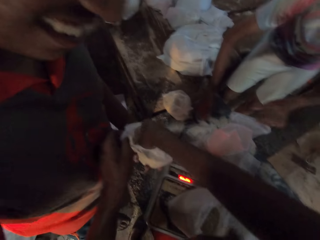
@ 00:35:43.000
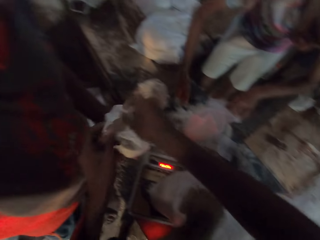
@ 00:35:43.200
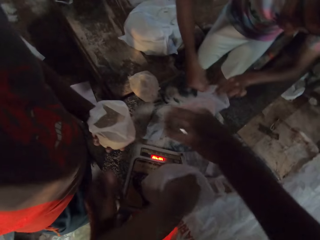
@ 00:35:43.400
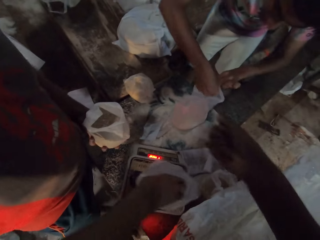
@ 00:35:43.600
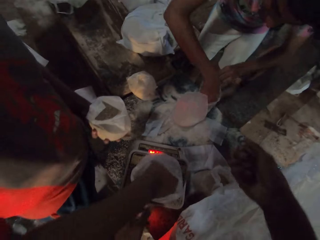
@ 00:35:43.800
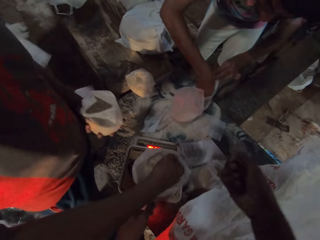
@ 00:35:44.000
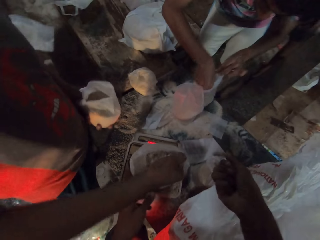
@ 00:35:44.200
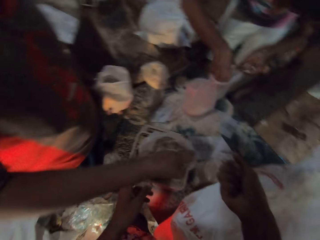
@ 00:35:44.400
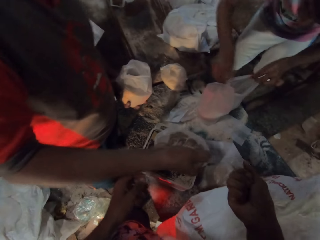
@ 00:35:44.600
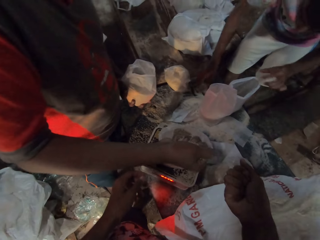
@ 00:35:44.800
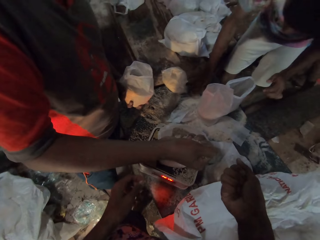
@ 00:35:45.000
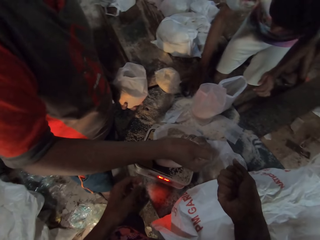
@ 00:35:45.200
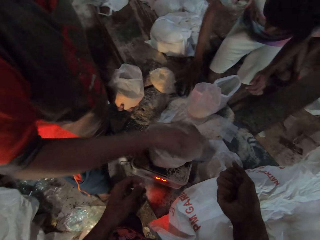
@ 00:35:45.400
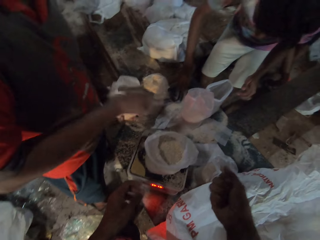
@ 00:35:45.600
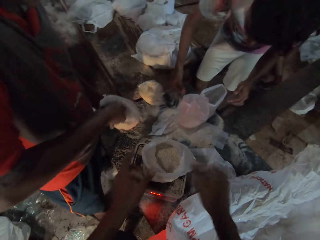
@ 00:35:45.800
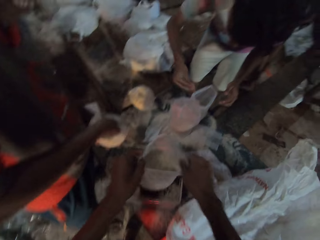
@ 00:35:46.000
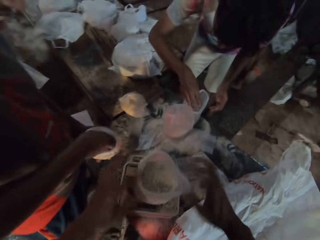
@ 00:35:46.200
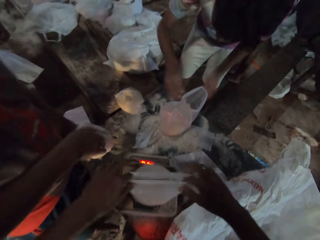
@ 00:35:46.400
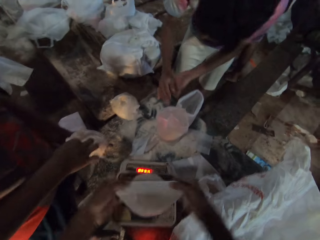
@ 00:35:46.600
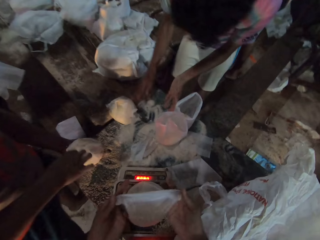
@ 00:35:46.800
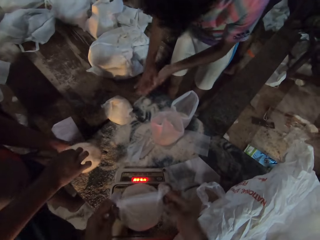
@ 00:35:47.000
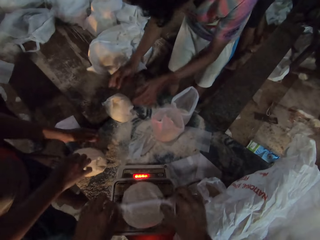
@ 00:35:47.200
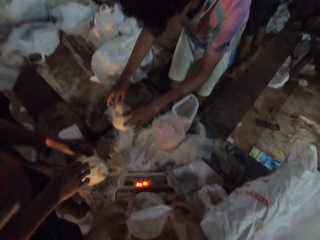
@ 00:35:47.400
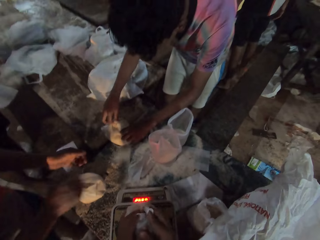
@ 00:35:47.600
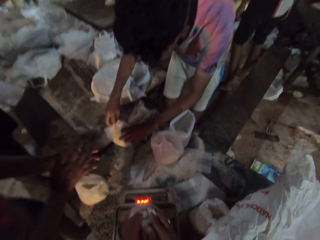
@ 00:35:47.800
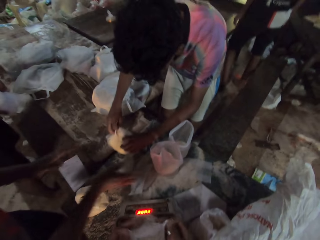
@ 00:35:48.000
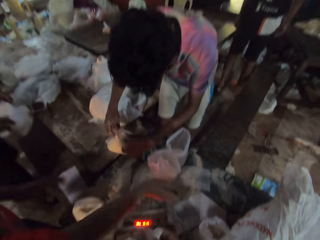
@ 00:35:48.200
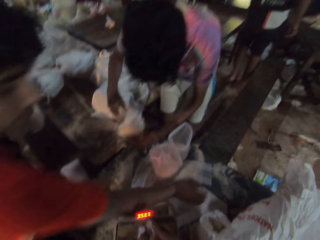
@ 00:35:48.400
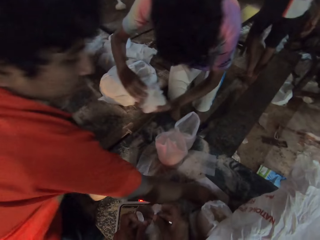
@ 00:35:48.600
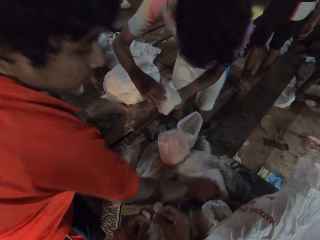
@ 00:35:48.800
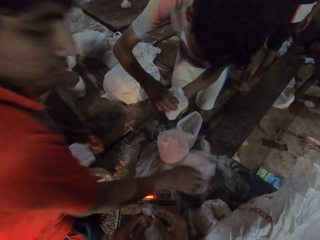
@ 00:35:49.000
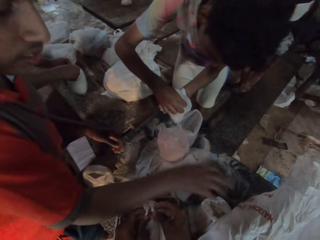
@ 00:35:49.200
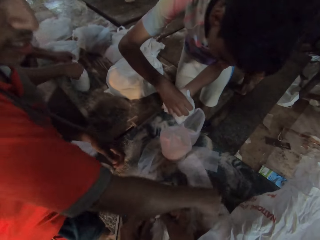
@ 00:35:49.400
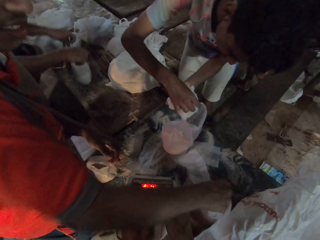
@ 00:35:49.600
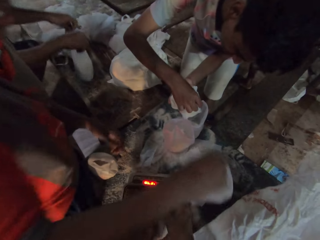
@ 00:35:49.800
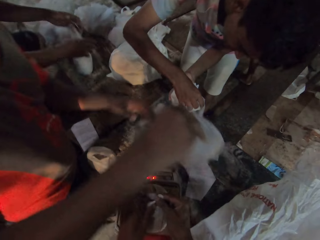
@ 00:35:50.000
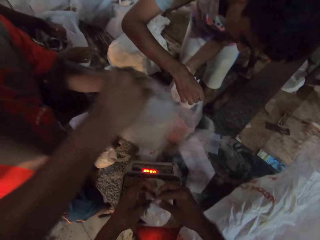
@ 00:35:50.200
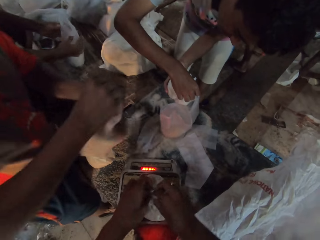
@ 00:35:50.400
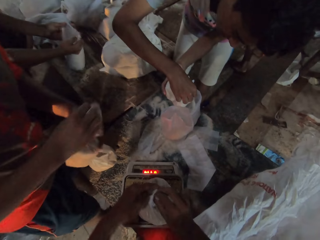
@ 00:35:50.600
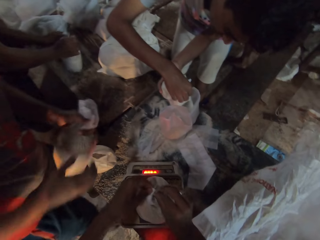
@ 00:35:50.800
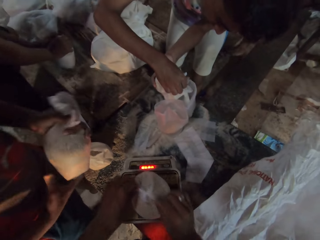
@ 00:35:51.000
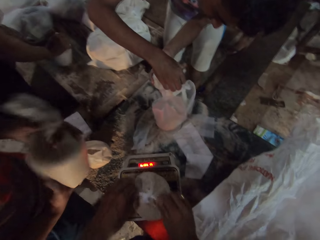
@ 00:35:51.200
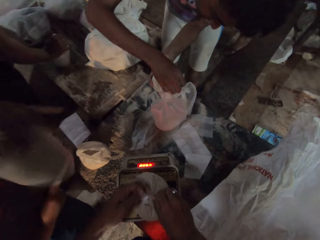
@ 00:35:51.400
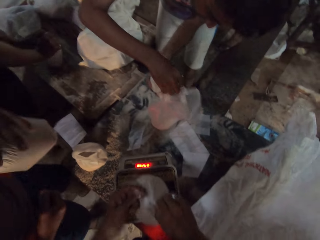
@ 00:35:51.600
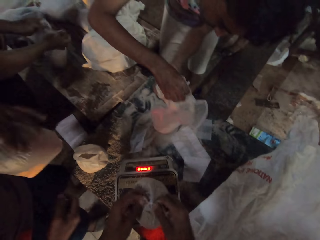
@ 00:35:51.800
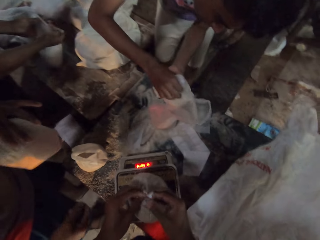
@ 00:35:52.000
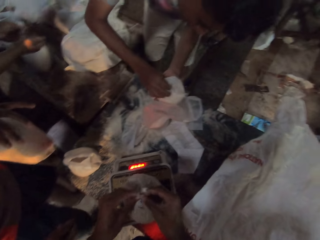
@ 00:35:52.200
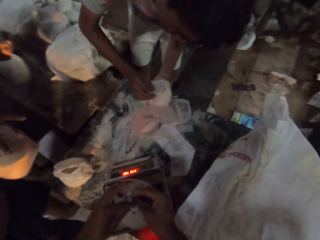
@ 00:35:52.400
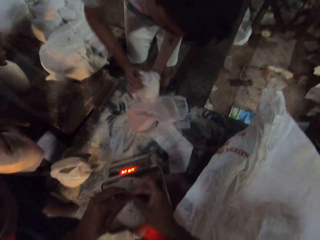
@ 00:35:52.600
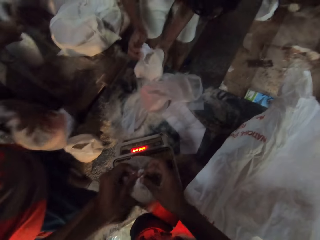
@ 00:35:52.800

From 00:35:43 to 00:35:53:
The camera wearer pours some broken wheat in the polythene bag of broken wheat with his right hand. He places something in the packaging bag. A man picks some broken wheat from the polythene bag of broken wheat on the scale with his right hand. The man pours the broken wheat in the polythene bag of broken wheat with his right hand. The camera wearer ties the polythene bag of broken wheat on the scale with both hands. Another man picks the polythene bag from the table with both hands. The first man picks a polythene bag from the table with his right hand and drops the polythene bag on the table with his right hand. The second man pours flour from the polythene bag in both hands. The first man picks a bag of broken wheat from the table with his right hand. A third man ties a polythene bag on the table with both hands. The first man holds the polythene bag of broken wheat in both hands and turns the polythene bag of broken wheat with his right hand.

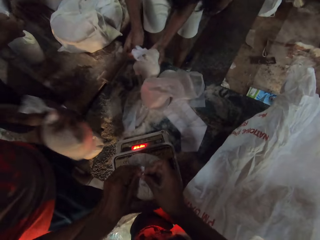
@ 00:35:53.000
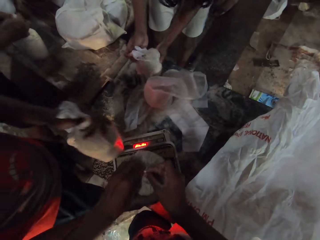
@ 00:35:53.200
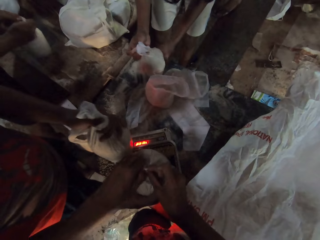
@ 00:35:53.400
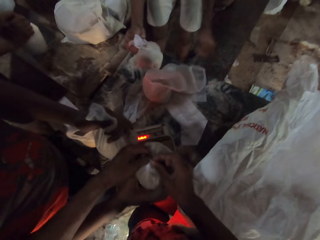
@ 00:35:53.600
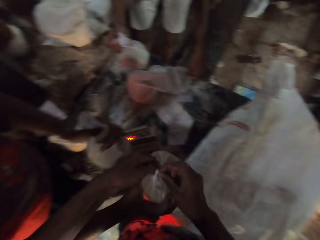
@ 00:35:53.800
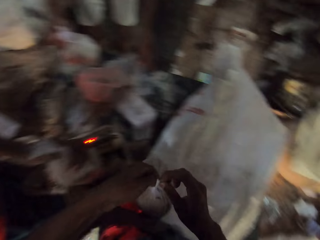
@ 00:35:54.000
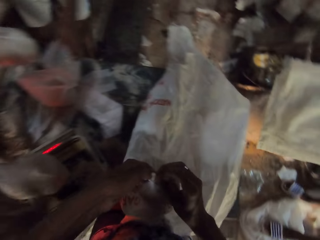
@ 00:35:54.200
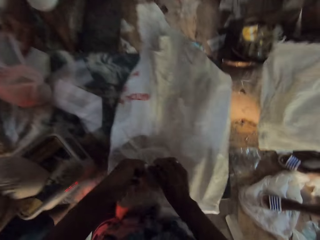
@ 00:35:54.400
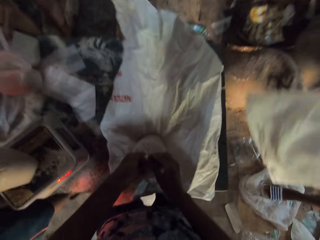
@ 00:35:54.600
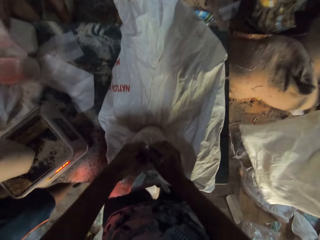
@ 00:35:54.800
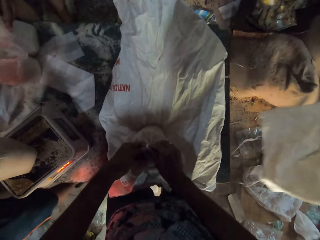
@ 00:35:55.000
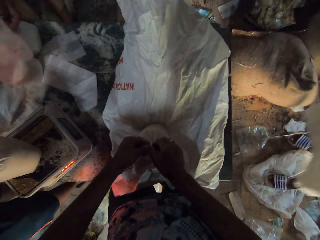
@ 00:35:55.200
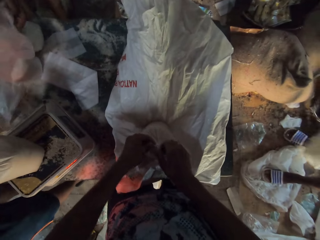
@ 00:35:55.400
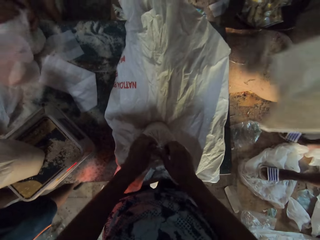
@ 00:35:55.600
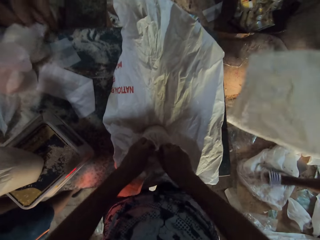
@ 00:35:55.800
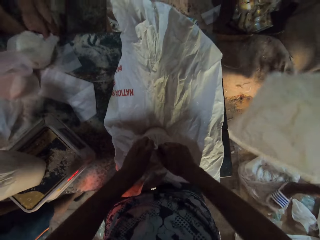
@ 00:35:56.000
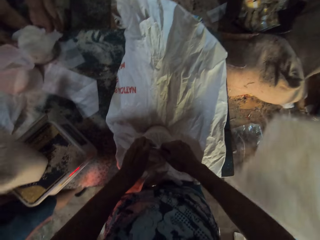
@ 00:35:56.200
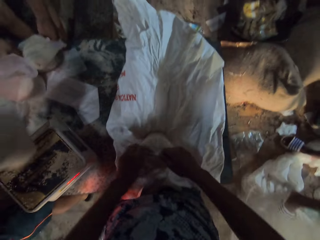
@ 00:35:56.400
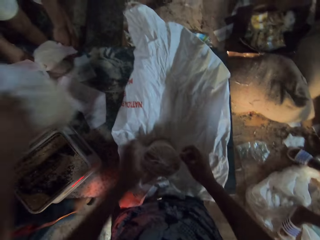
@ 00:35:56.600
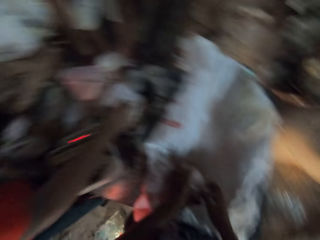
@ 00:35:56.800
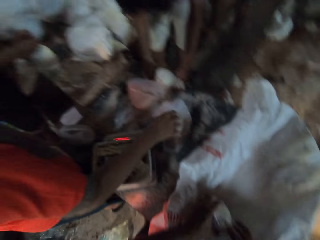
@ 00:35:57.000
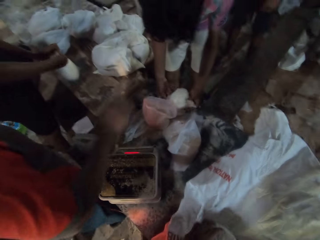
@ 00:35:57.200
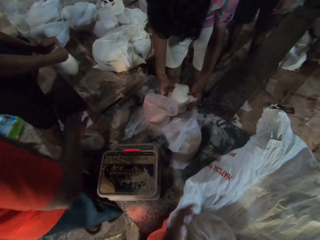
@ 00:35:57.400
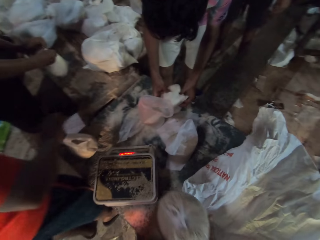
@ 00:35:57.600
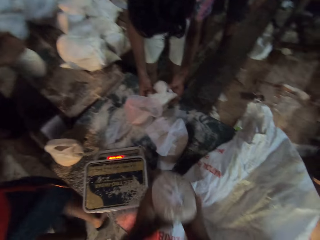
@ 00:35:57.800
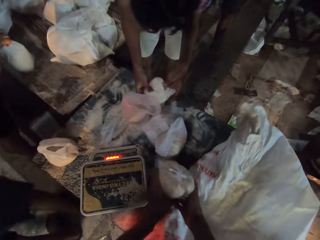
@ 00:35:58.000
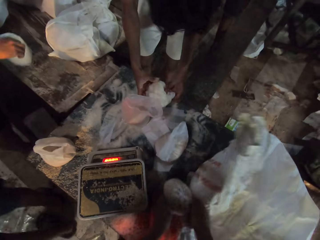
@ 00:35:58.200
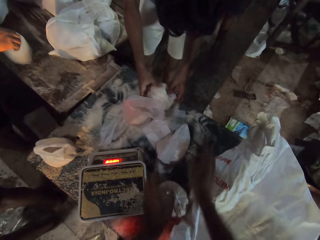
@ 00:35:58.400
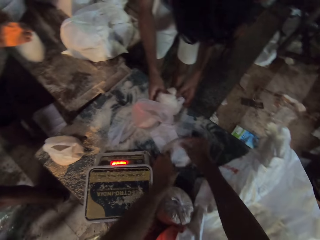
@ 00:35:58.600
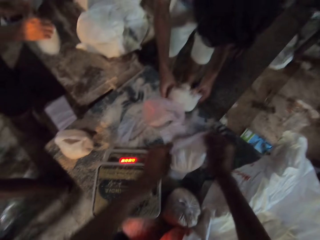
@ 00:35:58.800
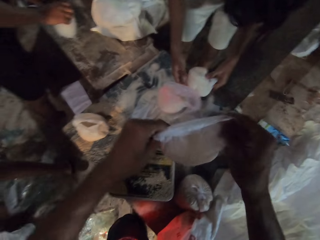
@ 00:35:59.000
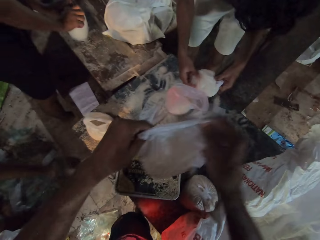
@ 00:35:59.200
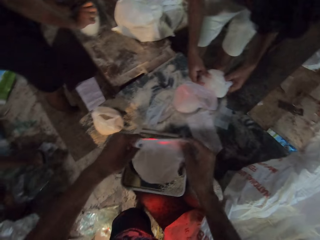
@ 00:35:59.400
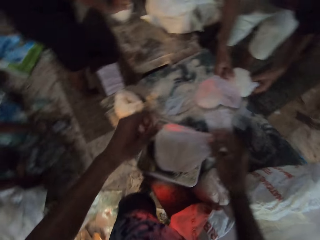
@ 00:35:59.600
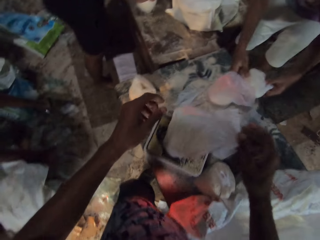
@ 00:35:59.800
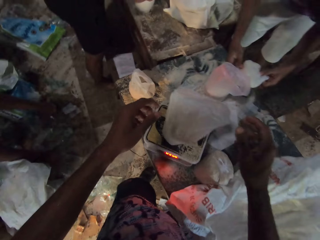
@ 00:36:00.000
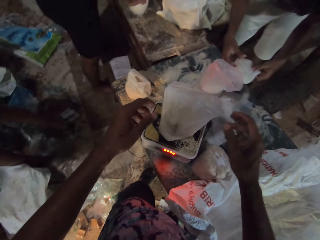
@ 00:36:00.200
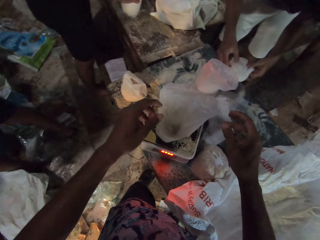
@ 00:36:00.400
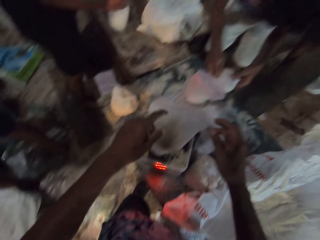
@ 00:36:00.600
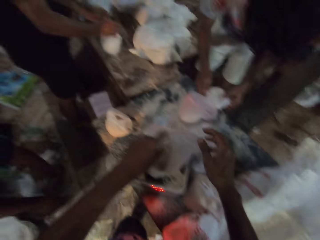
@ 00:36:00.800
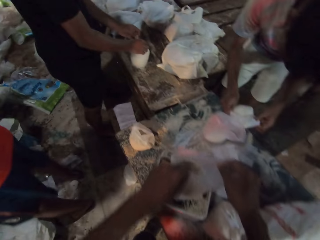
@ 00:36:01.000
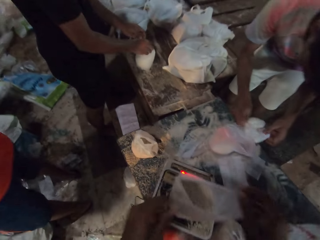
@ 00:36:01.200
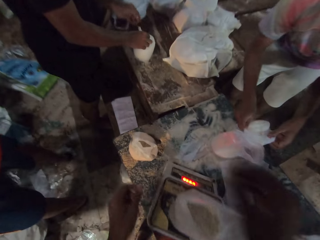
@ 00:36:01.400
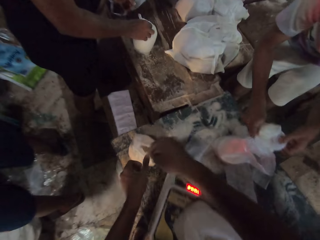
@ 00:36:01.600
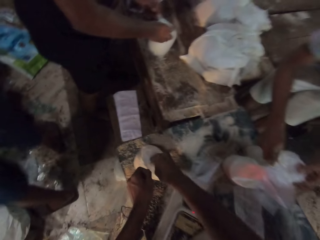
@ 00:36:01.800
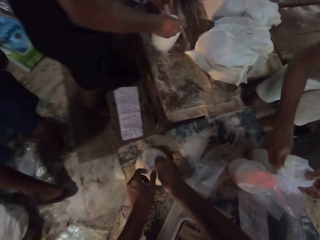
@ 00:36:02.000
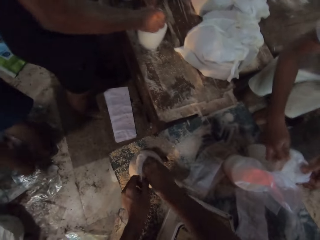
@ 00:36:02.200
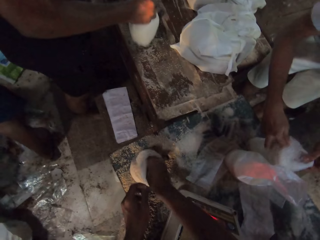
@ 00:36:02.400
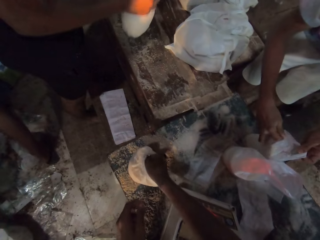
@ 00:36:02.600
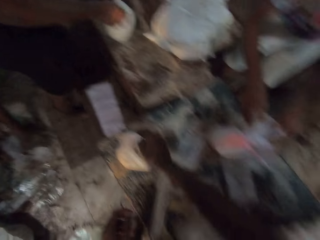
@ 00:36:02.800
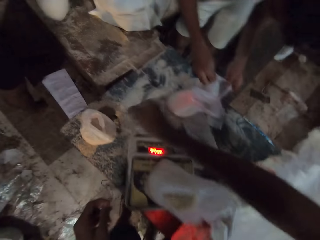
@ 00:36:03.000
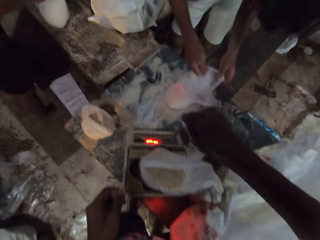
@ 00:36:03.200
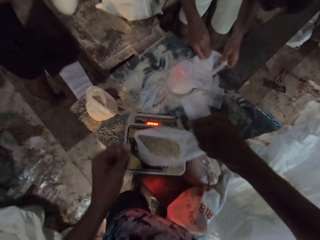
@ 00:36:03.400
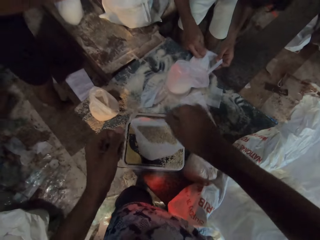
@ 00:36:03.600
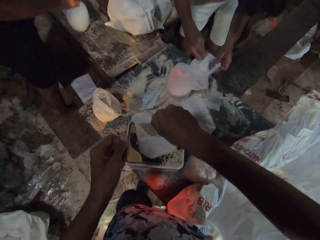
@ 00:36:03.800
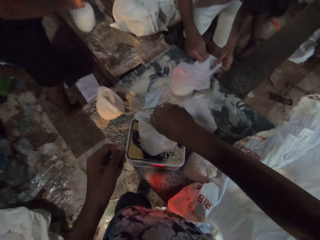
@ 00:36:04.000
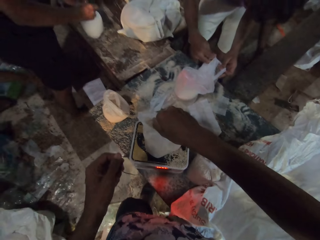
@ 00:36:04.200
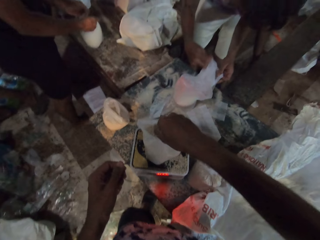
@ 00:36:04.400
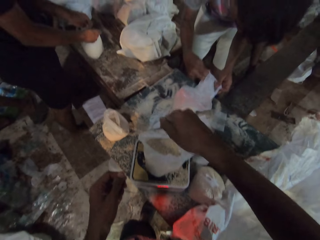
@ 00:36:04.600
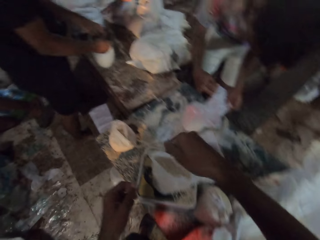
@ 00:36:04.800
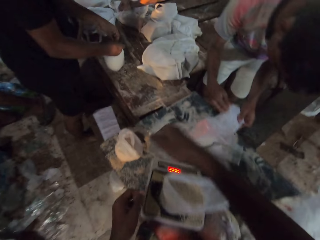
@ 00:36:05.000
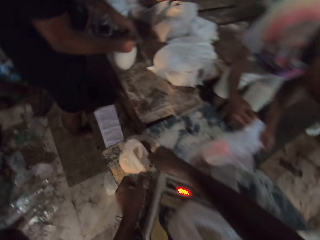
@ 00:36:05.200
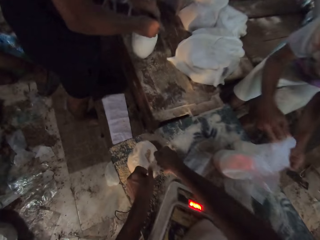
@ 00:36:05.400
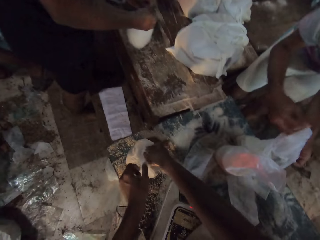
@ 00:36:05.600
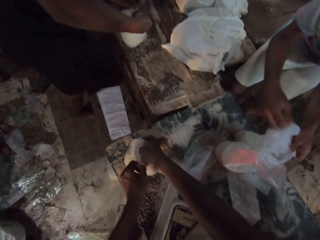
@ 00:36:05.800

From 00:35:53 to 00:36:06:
A man places the polythene bag on the table with both hands. Another man moves the polythene bag on the scale with his right hand. The first man moves the polythene bag on the table with his left hand. The second man places the polythene bag of broken wheat on the scale. A third man holds a bag in both hands. The camera wearer places the polythene bag of broken wheat on the bag on the table with both hands. The first man puts the polythene bag of flour in the polythene bag on the table with both hands. The second man picks the bag of broken wheat from the scale with his right hand and places the bag of broken wheat on the table with his right hand. A fourth man ties a polythene bag on the table with both hands. The camera wearer lifts the bag of broken wheat from the table with both hands. He places the polythene bag on the table with both hands. He picks the polythene bag of broken wheat from the table with both hands. He places the polythene bag of broken wheat on the scale with both hands. He reads the weighing scale. He holds the polythene bag of broken wheat on the table with his left hand. He picks some broken wheat from the polythene bag on the table with his right hand. He pours the broken wheat in the polythene bag on the scale with his right hand. The first man pulls the polythene bag from the polythene bag on the table with his right hand. The camera wearer holds the polythene bag of broken wheat on the table with his left hand.
